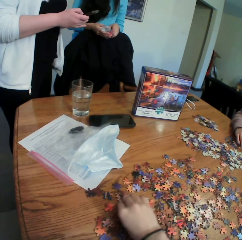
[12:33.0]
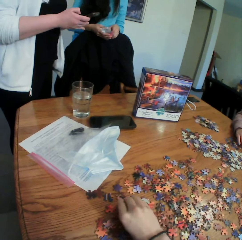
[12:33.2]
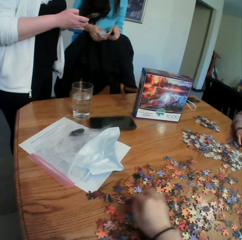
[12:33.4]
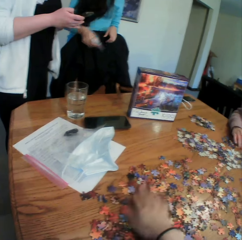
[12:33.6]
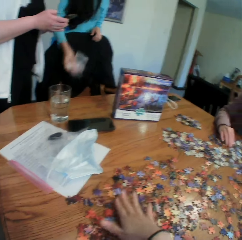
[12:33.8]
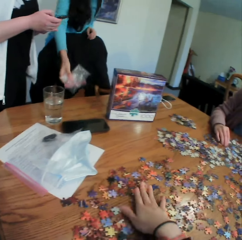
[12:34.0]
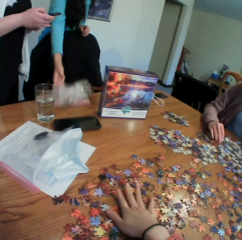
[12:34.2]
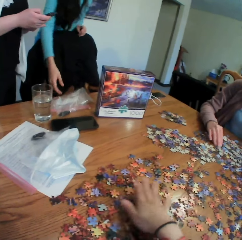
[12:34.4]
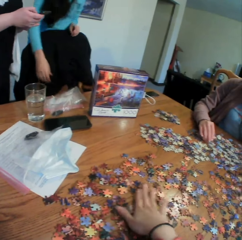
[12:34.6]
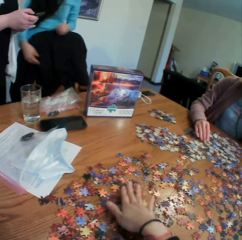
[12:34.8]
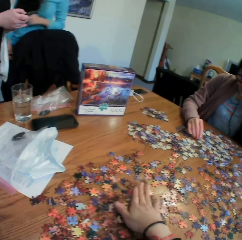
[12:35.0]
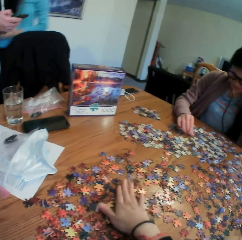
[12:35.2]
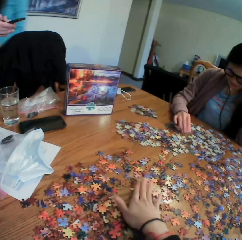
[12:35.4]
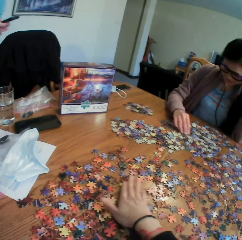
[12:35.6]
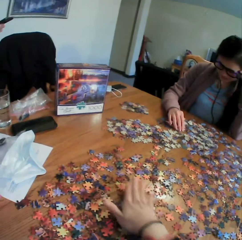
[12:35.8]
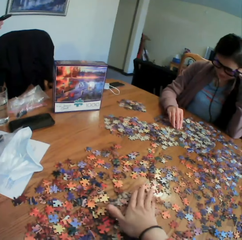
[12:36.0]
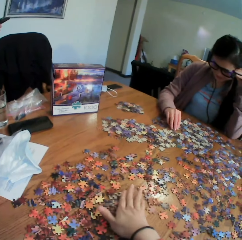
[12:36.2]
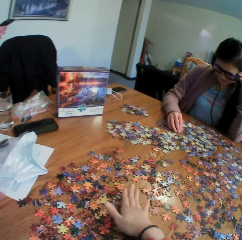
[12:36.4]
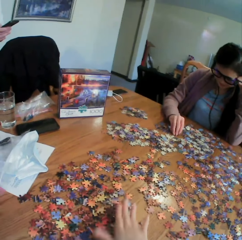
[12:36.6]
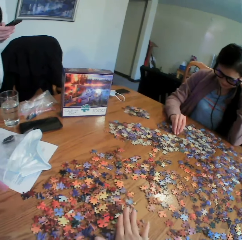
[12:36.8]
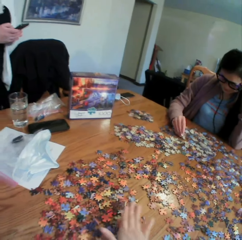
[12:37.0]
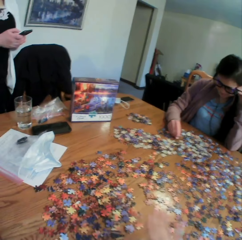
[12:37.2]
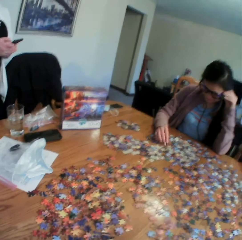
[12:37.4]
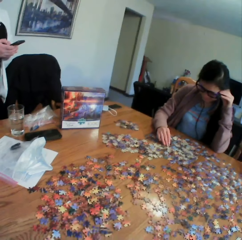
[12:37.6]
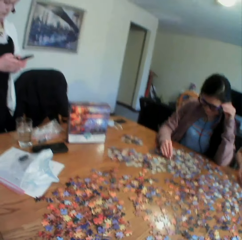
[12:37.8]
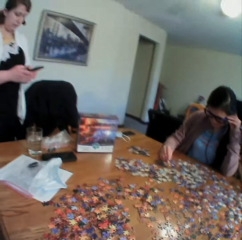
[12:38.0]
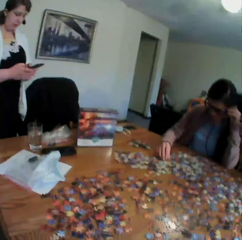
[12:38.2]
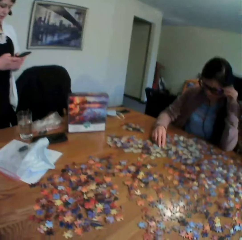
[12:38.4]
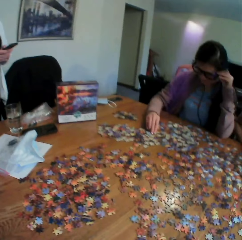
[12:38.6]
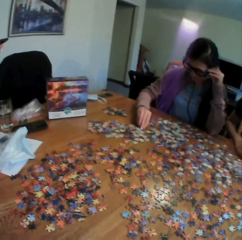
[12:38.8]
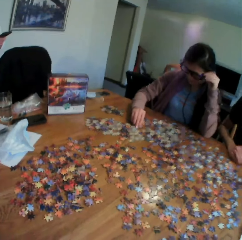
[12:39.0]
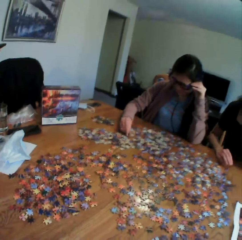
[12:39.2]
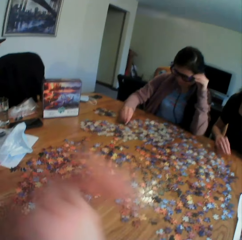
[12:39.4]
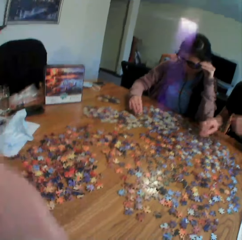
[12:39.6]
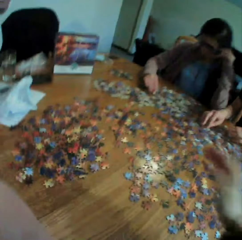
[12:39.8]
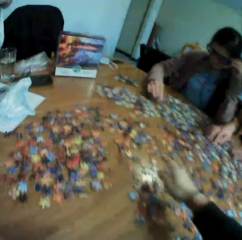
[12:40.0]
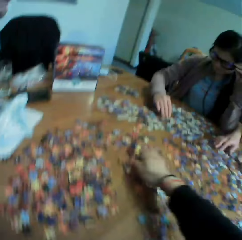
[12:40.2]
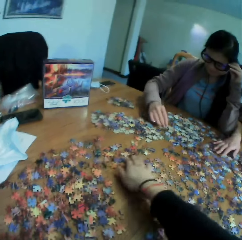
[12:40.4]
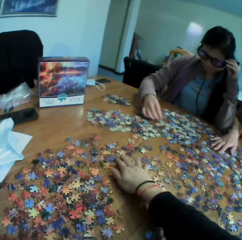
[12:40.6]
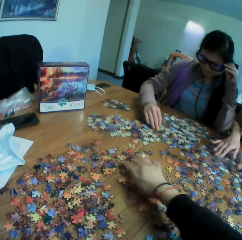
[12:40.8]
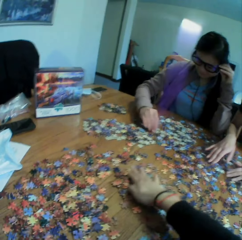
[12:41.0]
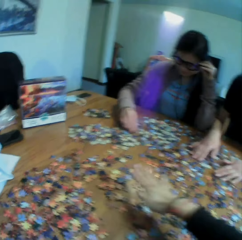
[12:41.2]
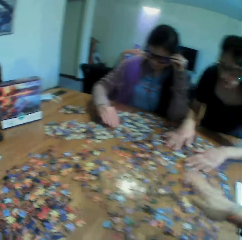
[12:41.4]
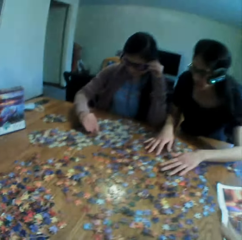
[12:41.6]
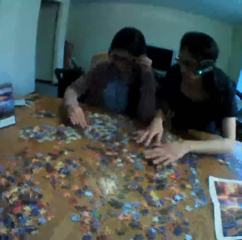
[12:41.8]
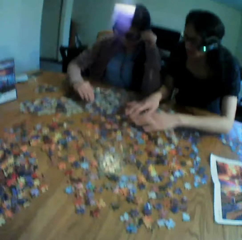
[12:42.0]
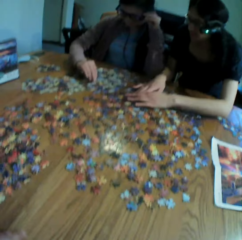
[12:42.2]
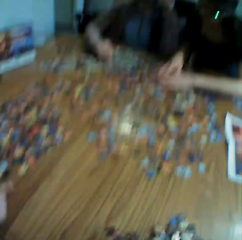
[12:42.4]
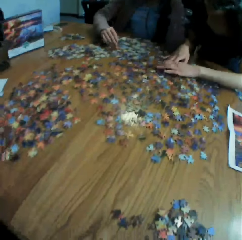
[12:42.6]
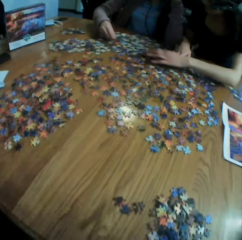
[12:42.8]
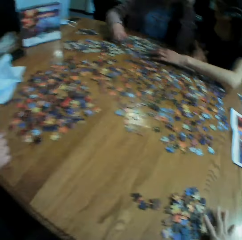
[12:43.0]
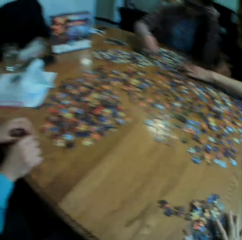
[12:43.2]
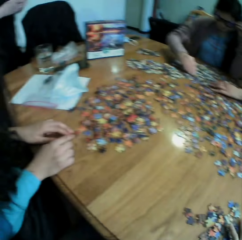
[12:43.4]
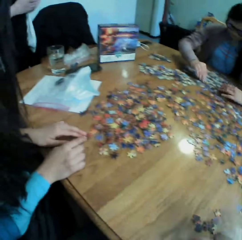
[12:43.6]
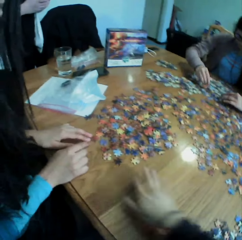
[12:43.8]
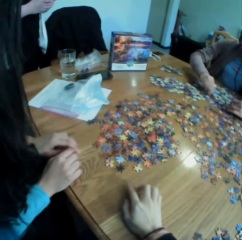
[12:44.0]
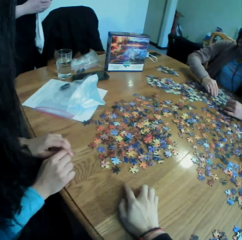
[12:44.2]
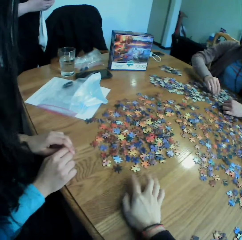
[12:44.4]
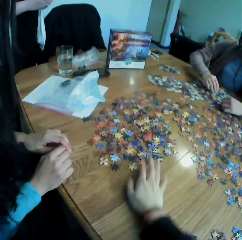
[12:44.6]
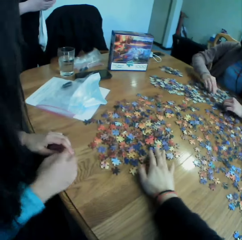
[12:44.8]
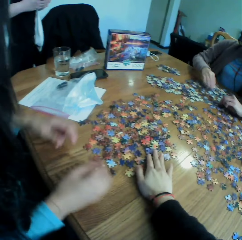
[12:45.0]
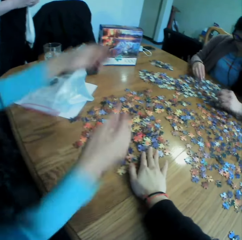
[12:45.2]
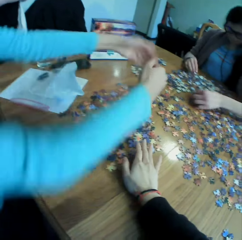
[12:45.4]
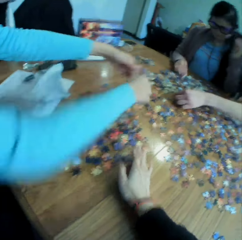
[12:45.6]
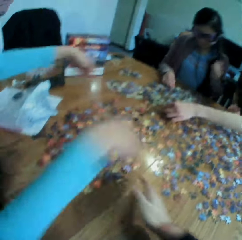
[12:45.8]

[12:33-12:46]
The camera wearer converses to the colleagues. They look at the table. They touch the puzzles on the table. They look at the colleagues. They converse to a woman. They point at the puzzles on the table. The woman moves the hands on the table.

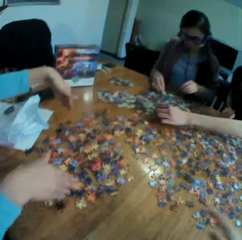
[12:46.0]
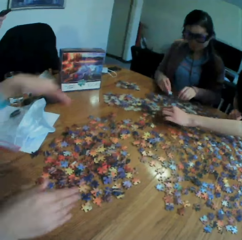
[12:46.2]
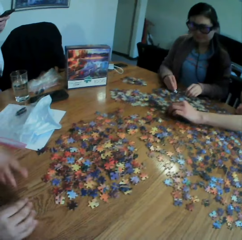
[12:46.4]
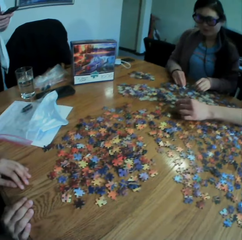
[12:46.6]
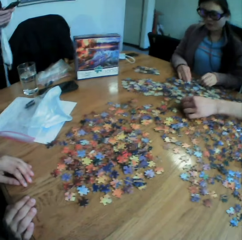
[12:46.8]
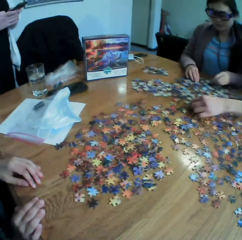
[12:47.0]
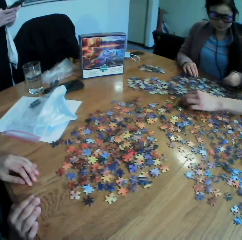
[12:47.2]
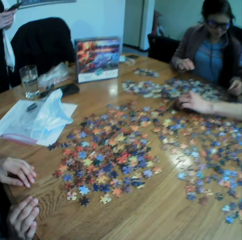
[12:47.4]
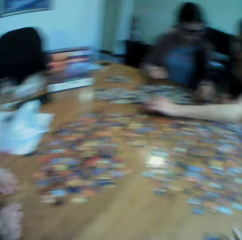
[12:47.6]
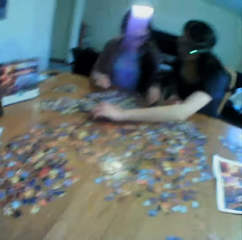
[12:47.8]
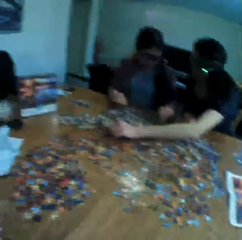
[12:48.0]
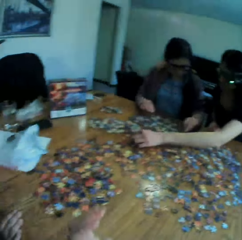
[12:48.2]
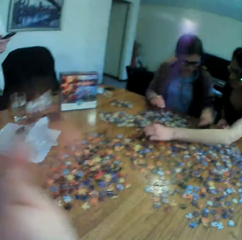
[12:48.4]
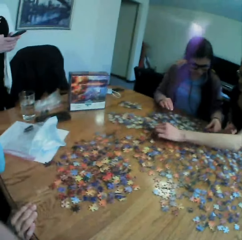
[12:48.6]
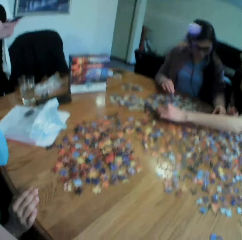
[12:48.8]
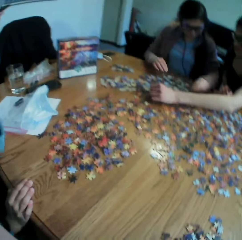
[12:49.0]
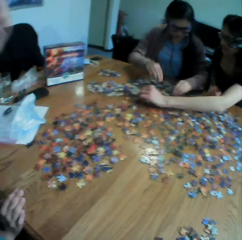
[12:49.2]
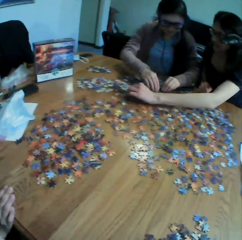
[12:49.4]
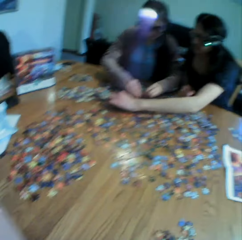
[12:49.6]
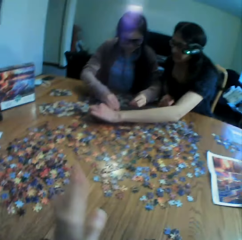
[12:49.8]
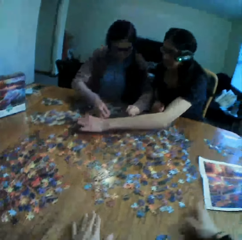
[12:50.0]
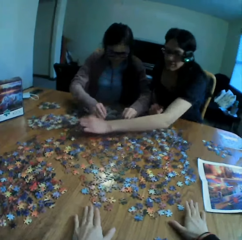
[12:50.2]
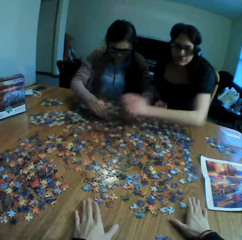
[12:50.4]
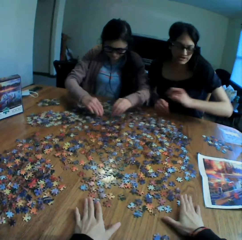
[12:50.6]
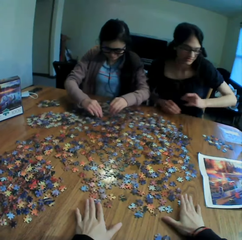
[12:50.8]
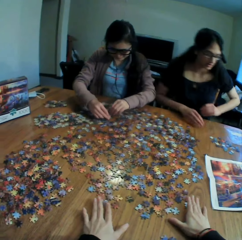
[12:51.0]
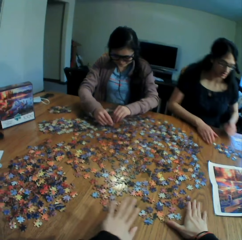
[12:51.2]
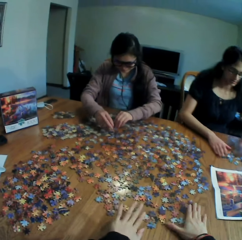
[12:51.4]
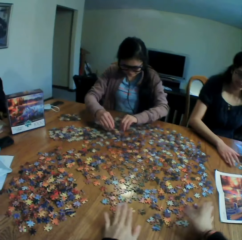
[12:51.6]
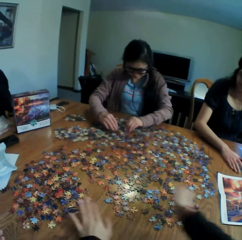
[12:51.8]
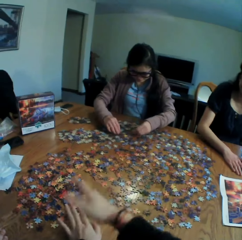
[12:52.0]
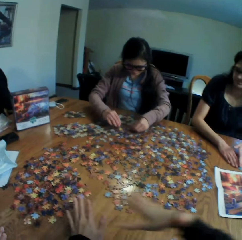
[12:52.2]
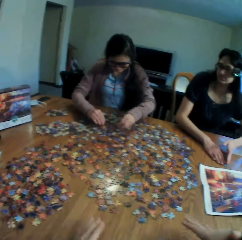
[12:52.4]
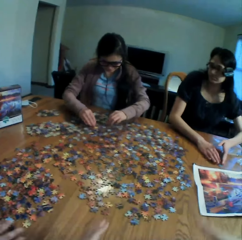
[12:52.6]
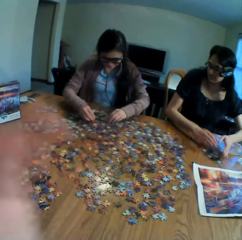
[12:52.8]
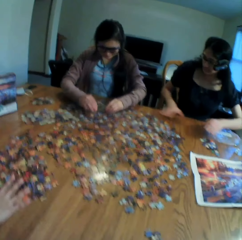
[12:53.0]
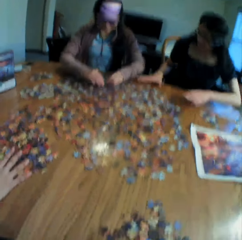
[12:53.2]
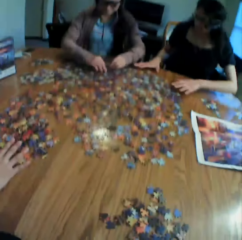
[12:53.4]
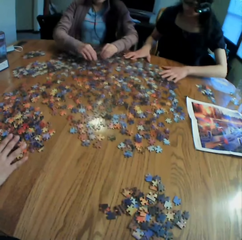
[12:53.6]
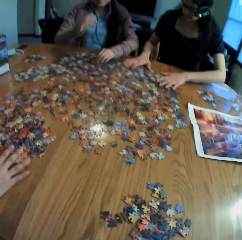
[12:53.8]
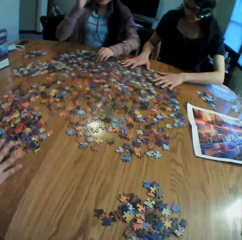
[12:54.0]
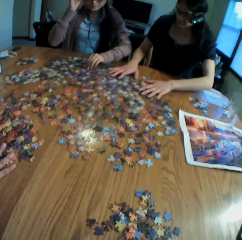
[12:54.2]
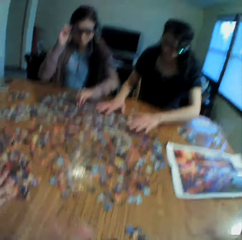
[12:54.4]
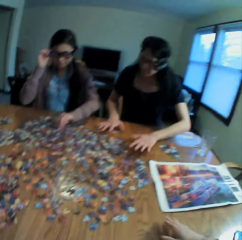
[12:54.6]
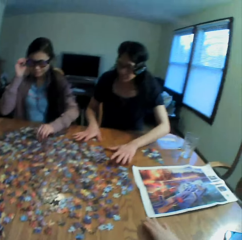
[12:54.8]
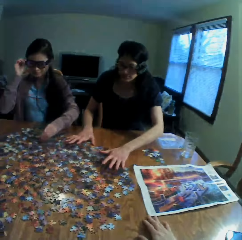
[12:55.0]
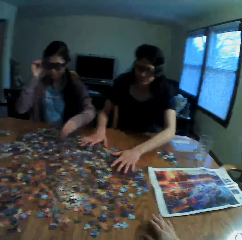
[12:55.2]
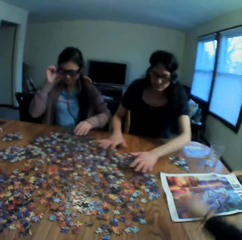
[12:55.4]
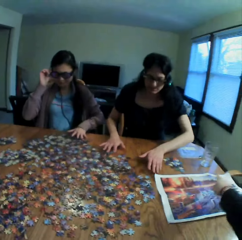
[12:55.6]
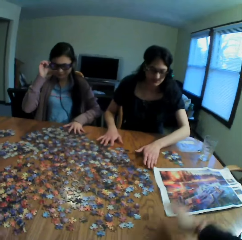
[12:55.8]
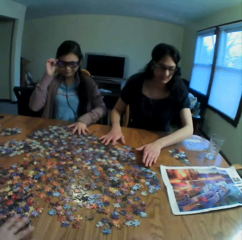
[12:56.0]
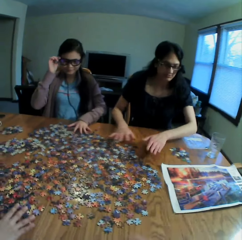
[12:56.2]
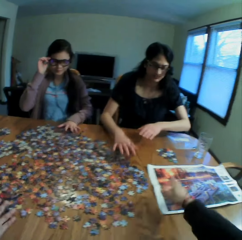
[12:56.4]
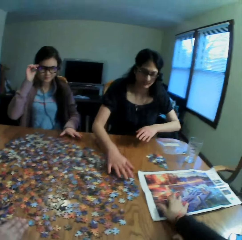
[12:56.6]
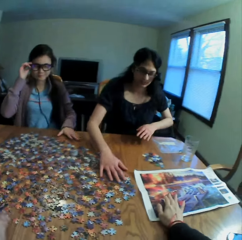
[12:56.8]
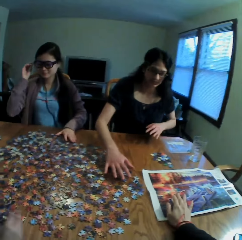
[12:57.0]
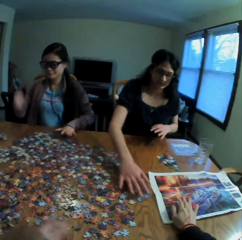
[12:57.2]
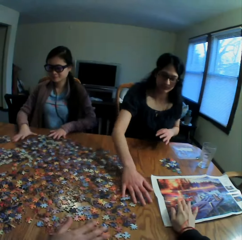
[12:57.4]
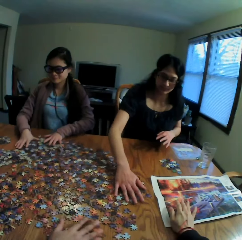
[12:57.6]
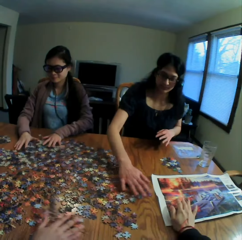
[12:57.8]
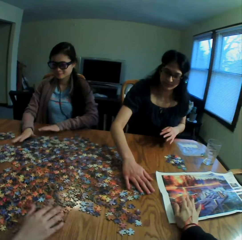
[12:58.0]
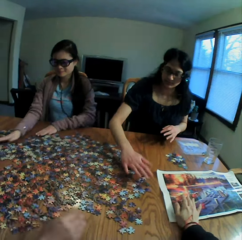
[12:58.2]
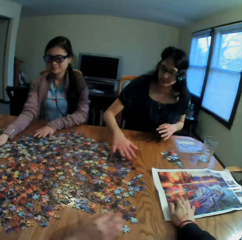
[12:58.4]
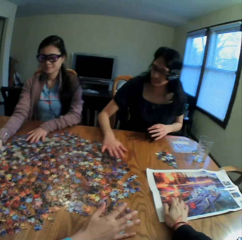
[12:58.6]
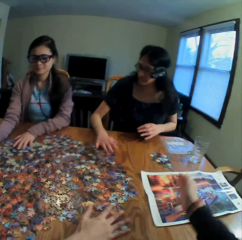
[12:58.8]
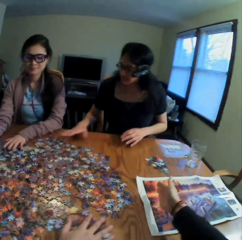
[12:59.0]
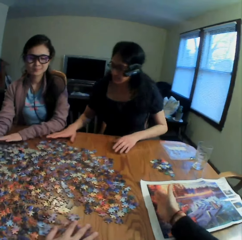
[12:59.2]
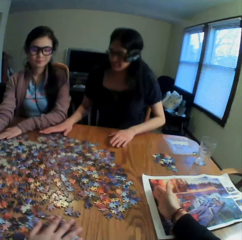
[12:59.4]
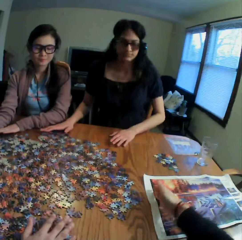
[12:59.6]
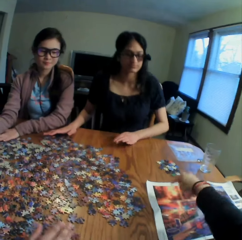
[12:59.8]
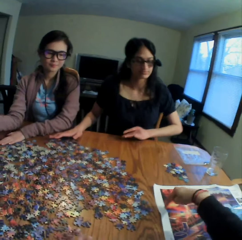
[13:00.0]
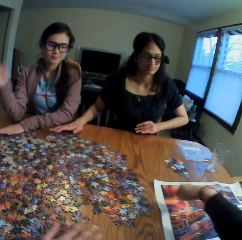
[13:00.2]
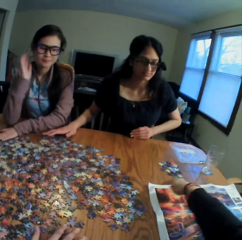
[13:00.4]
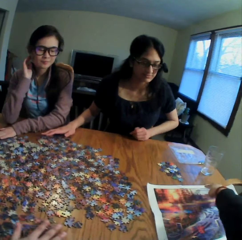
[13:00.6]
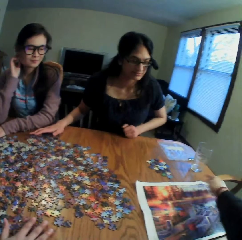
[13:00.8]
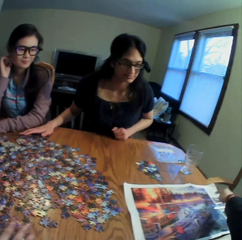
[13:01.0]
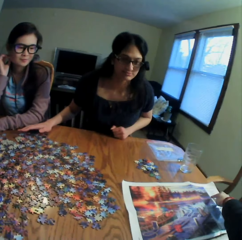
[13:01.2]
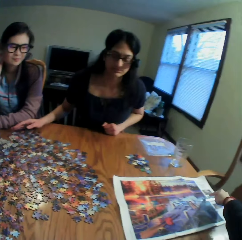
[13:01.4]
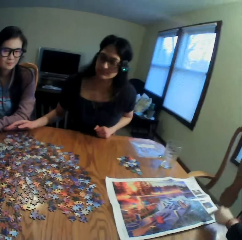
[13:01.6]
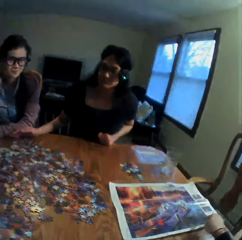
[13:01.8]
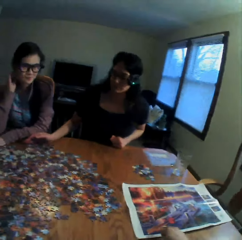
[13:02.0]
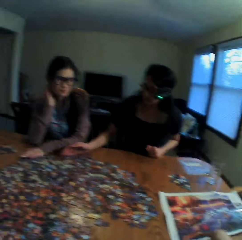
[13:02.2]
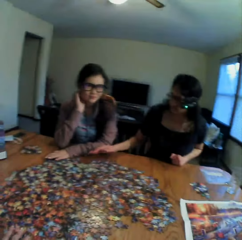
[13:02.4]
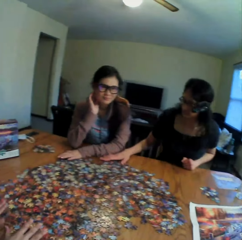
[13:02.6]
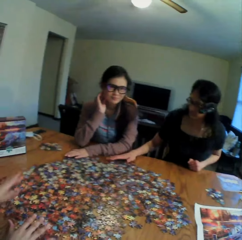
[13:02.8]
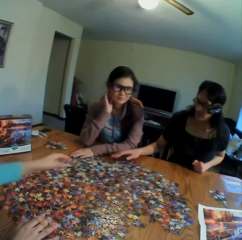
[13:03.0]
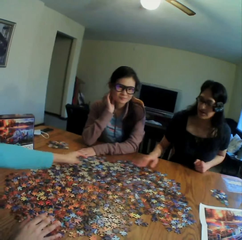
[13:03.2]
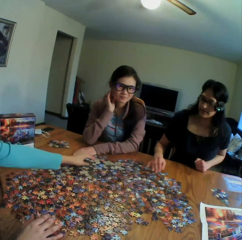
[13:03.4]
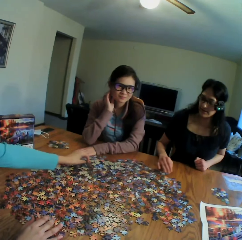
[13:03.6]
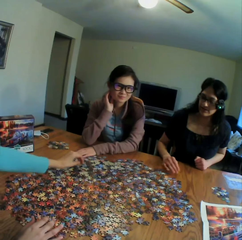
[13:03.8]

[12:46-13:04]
A lady talks to the camera wearer. The camera wearer moves the right hand. Another lady talks to the camera wearer. The camera wearer looks at the colleagues. They touch the camera. They converse with the colleagues. They place the hands on the table. They converse with the colleagues. They move the hands on the table. They adjust the camera. They look at the puzzles on the table. They talk to the colleagues. They point at the table. They place a hand on the picture. They point at the picture. They look at the colleagues.
